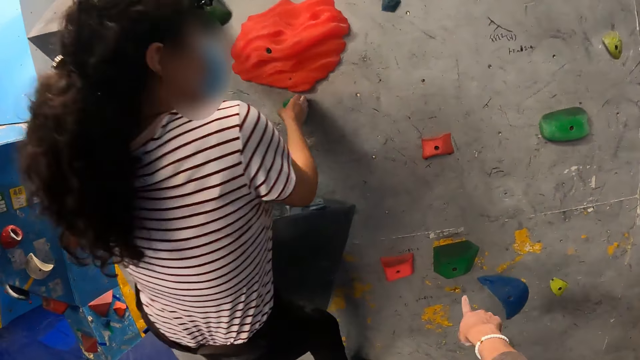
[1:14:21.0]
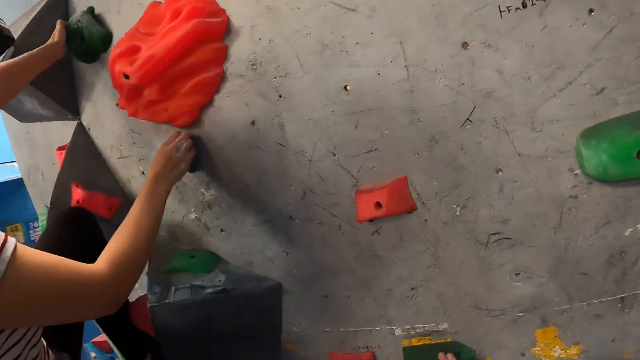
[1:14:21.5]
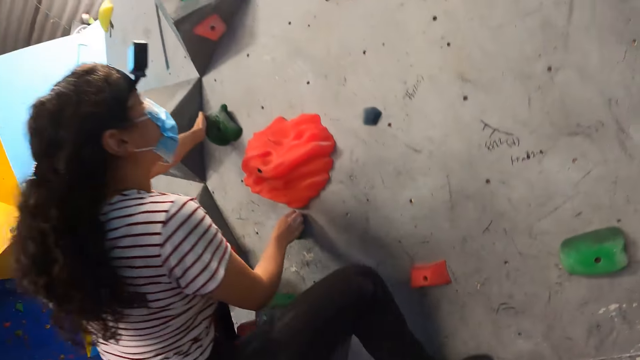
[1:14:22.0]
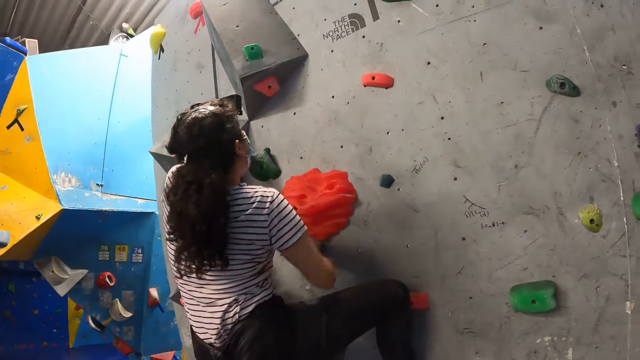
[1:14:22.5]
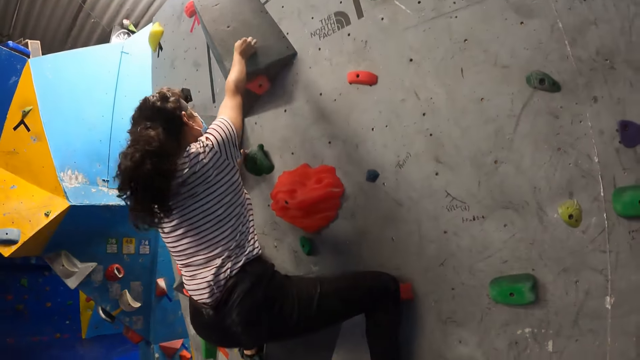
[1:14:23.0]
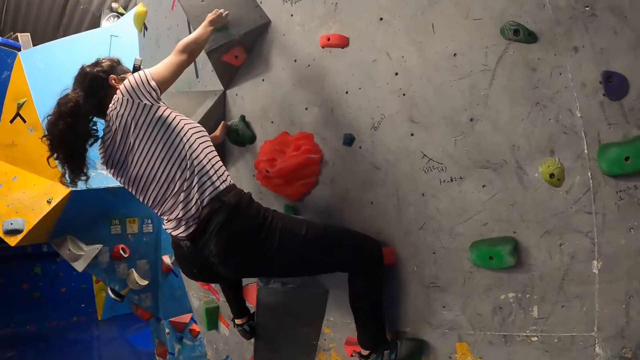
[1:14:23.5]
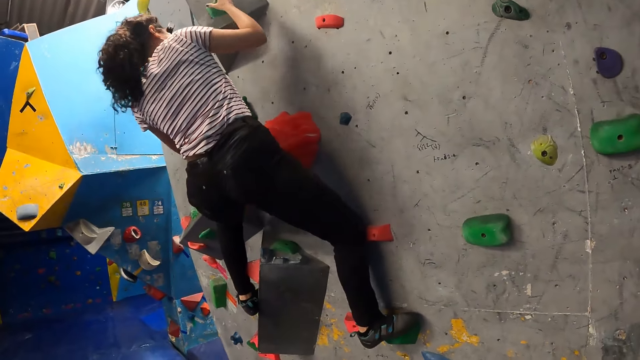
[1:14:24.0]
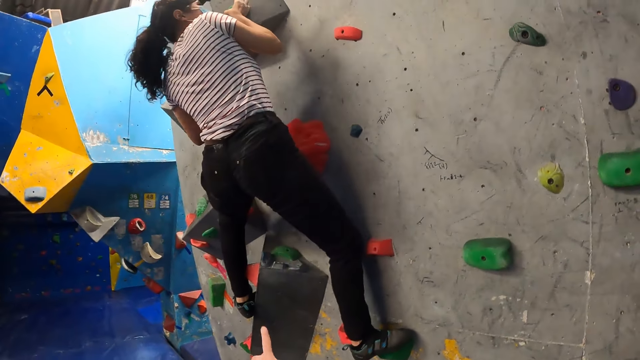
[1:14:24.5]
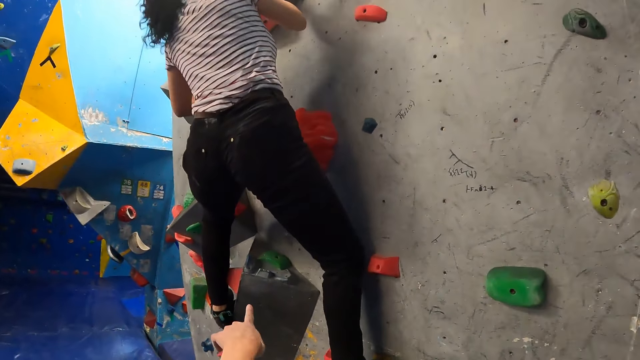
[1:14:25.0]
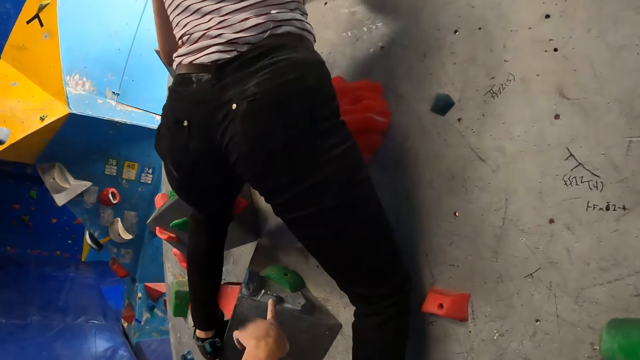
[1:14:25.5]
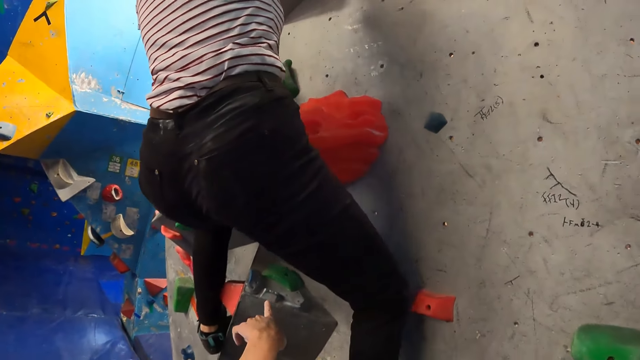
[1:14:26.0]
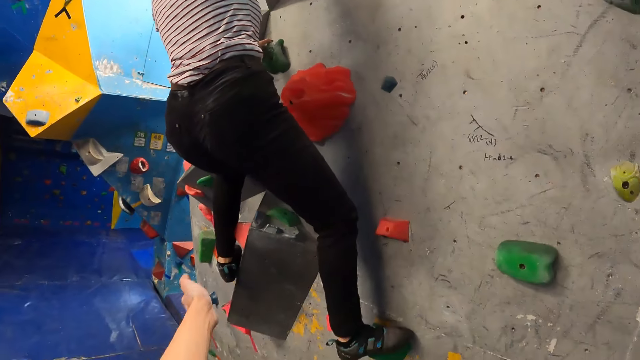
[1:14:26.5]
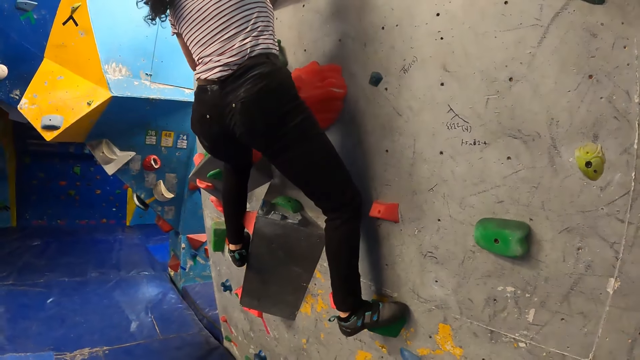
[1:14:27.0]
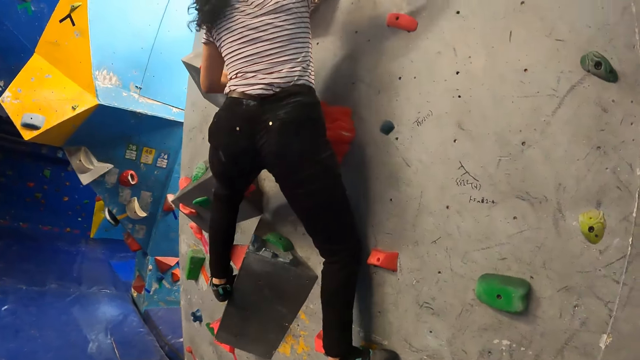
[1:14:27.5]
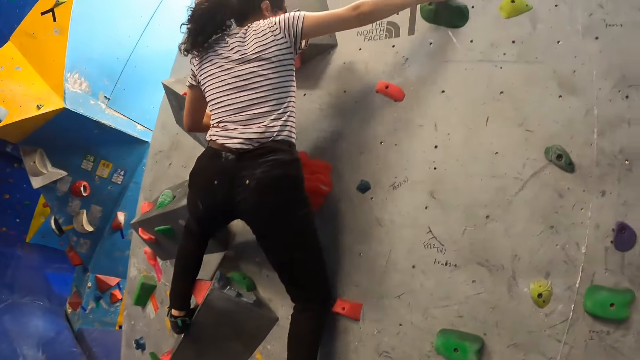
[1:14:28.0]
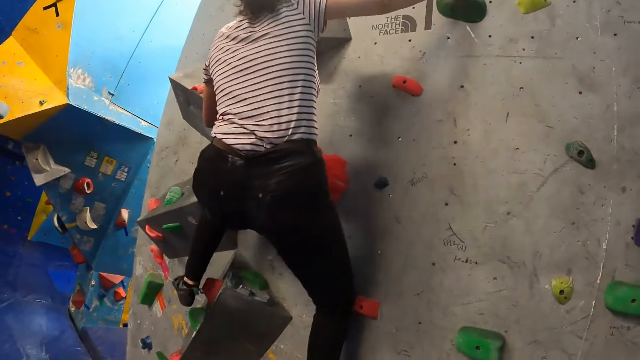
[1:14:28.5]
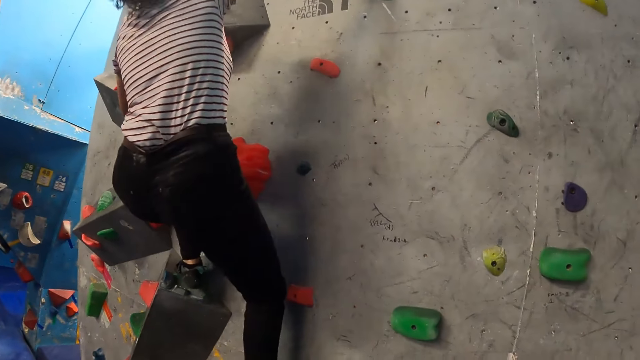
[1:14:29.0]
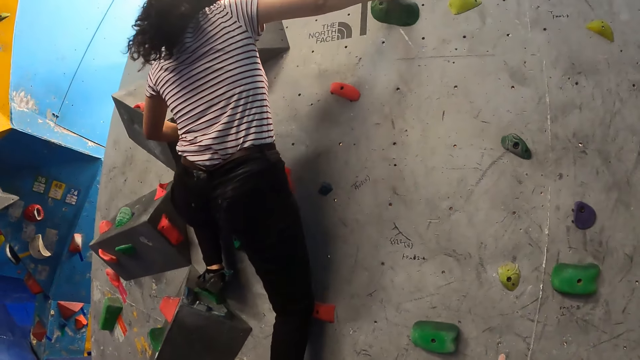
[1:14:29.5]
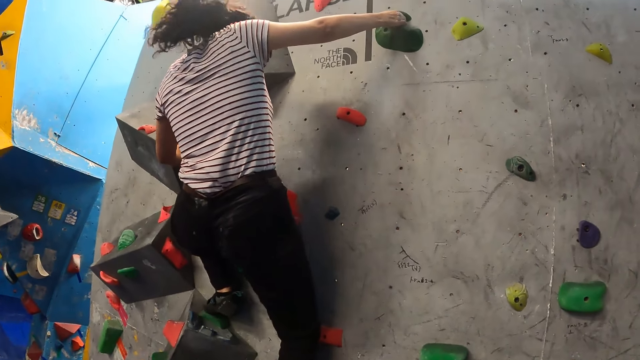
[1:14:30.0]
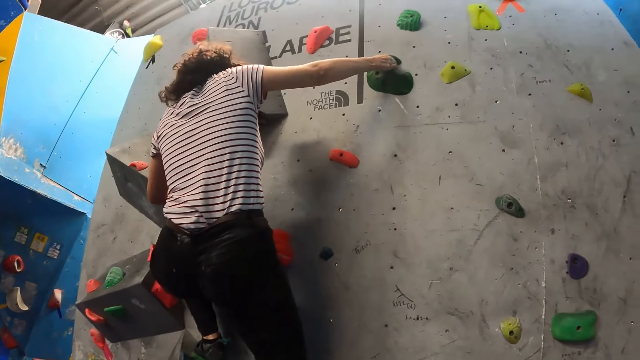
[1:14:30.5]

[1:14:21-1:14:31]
The camera wearer touches a game. They gesture to a woman.

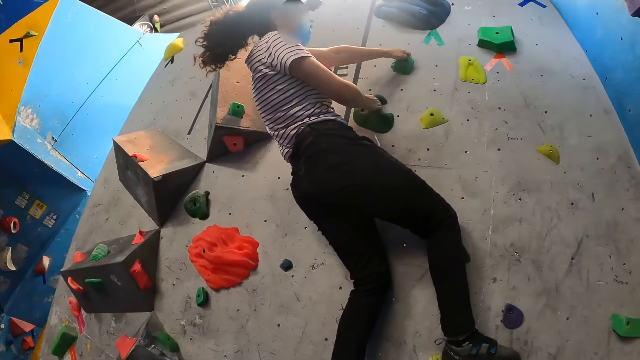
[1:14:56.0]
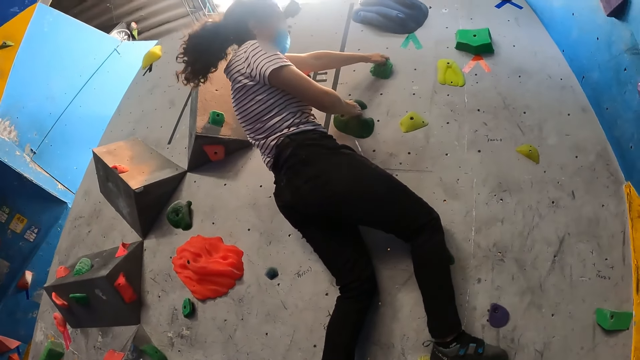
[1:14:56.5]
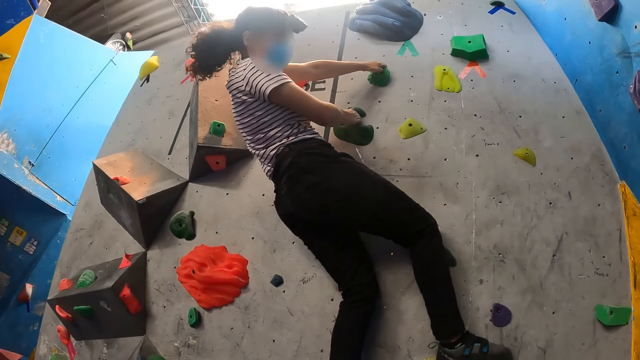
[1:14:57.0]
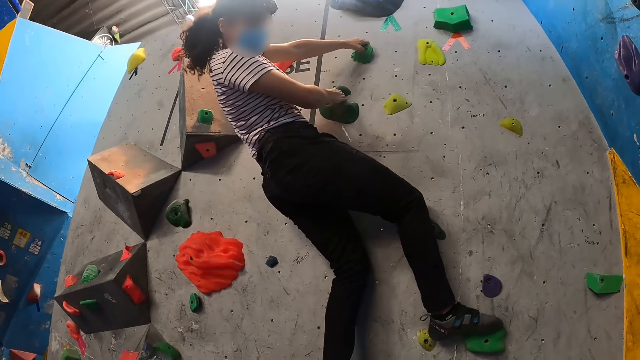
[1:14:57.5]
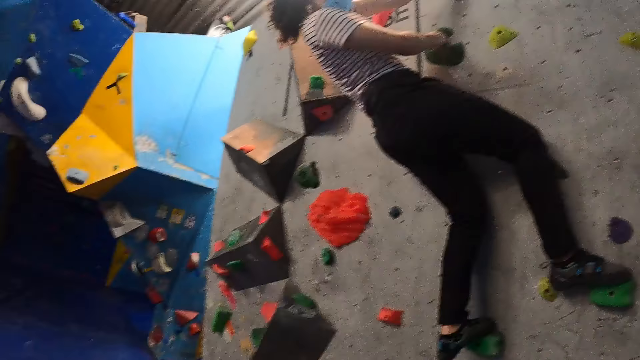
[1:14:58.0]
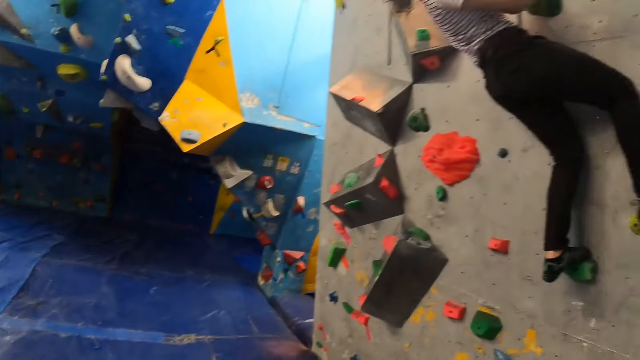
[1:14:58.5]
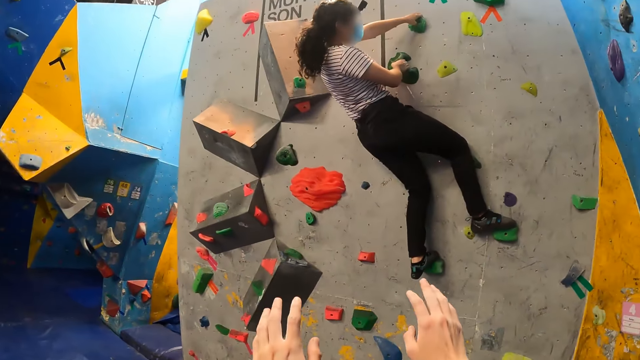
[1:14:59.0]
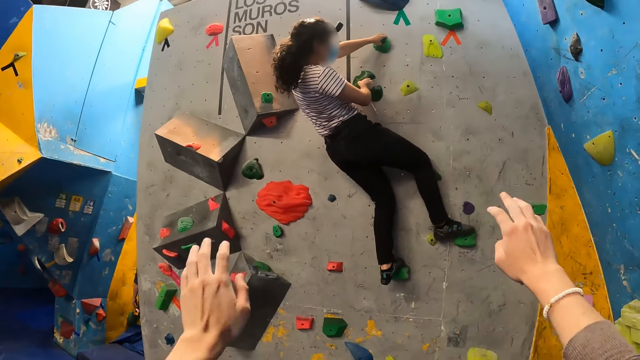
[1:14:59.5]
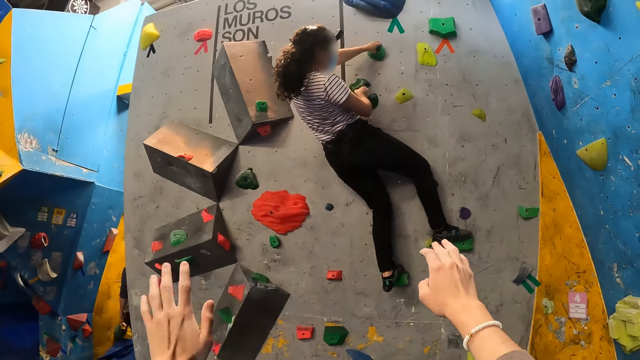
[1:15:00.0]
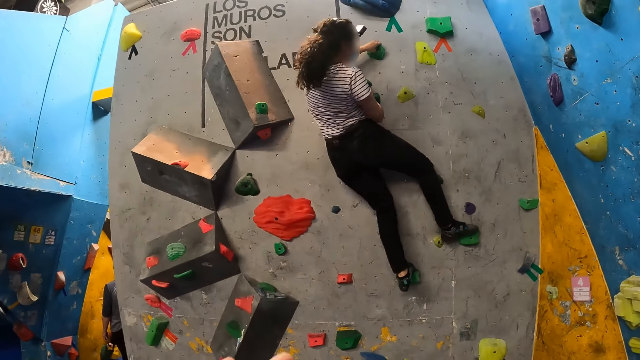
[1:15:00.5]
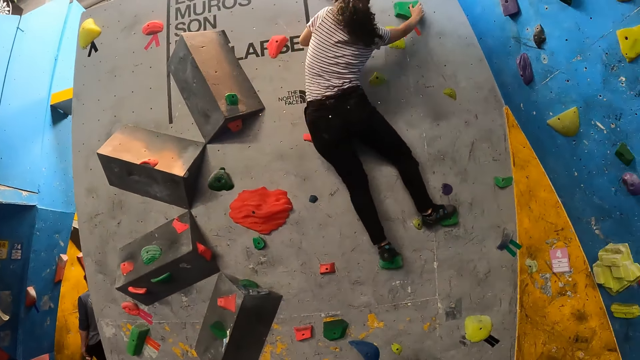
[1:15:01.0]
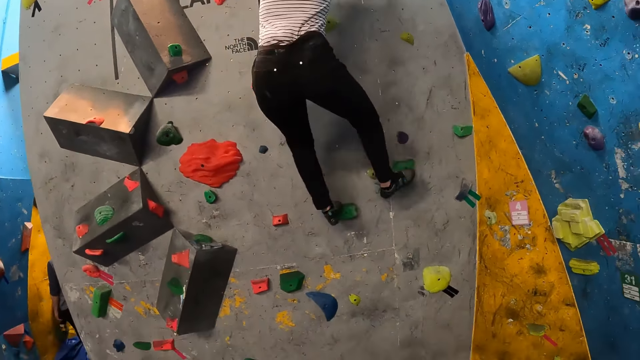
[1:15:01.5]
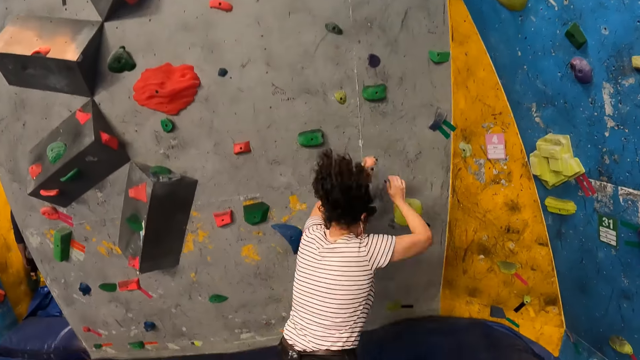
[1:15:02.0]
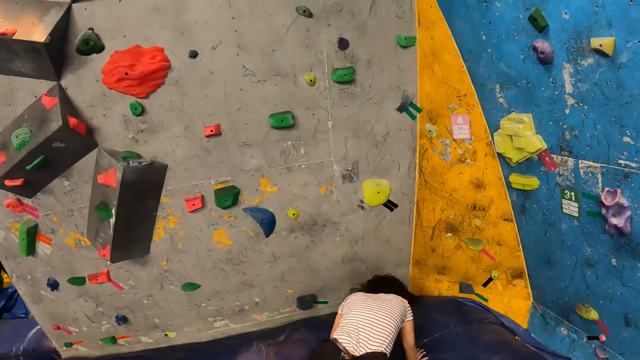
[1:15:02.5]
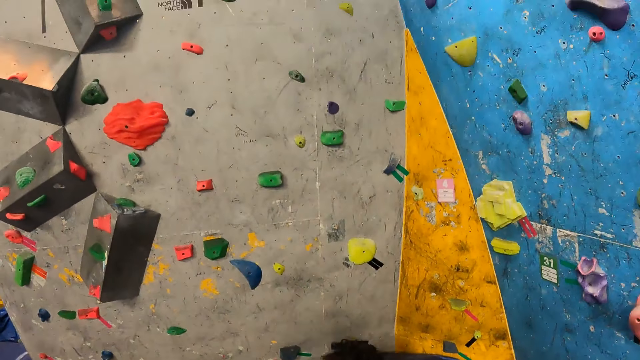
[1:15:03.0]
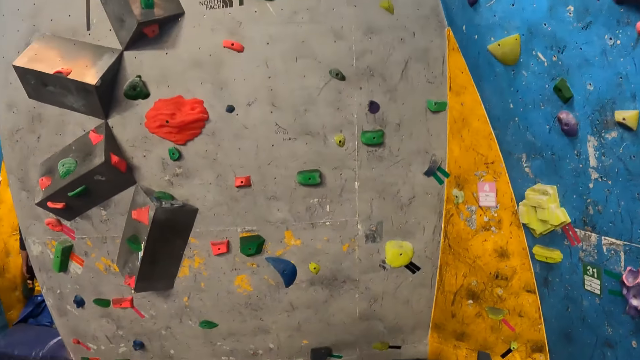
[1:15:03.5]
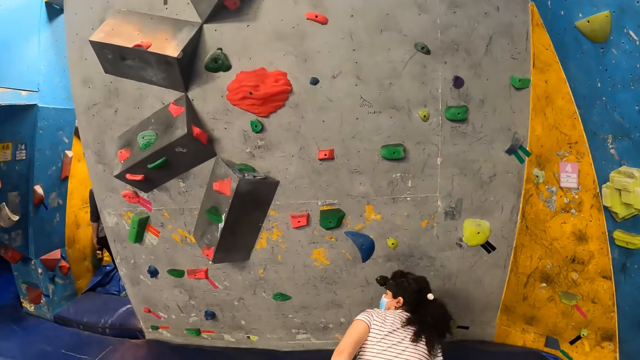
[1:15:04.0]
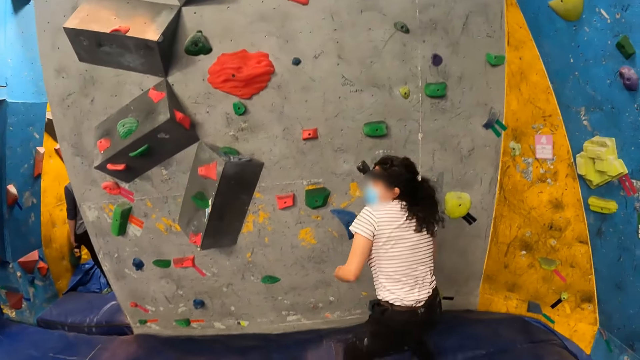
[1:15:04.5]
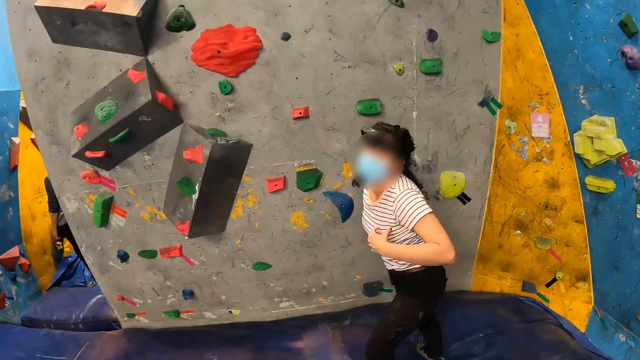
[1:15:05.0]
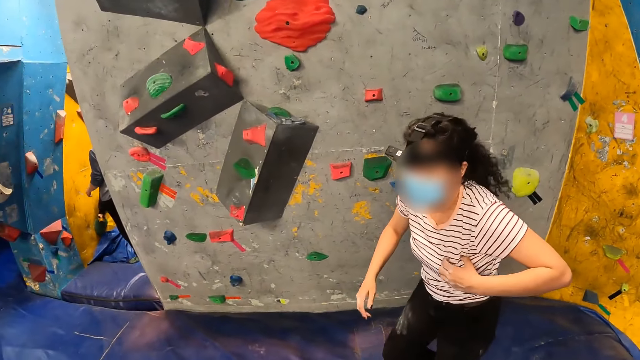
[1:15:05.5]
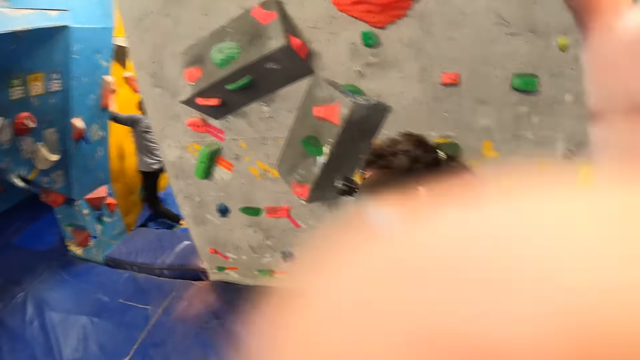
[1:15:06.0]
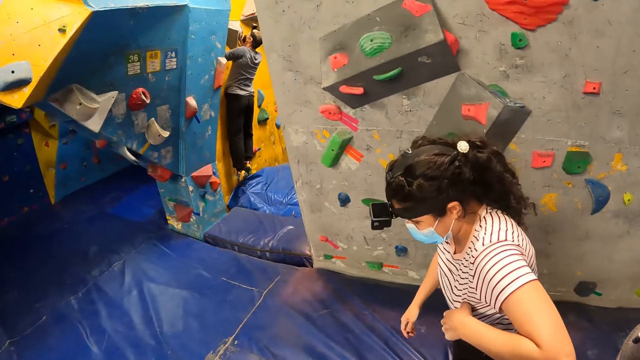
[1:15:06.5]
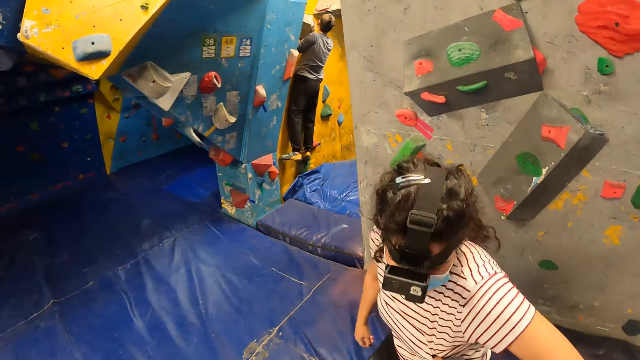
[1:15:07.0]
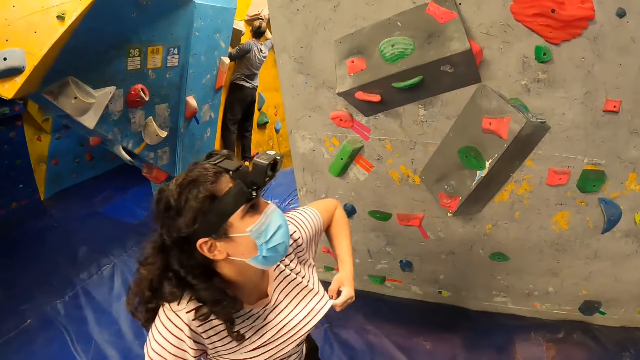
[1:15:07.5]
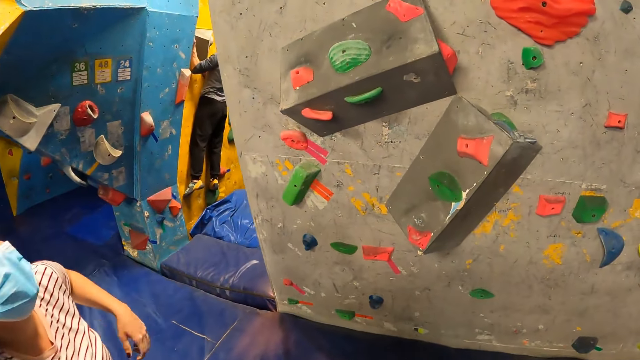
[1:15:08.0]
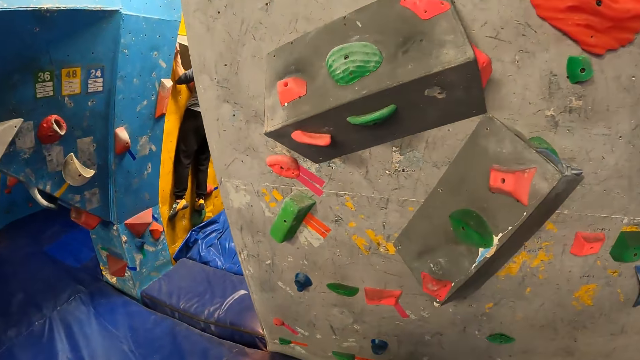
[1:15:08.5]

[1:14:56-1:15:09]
A woman answers another woman. The camera wearer looks around the game. They gesture to the first woman. A woman jumps down from the rock wall. The first woman talks to the other woman.
